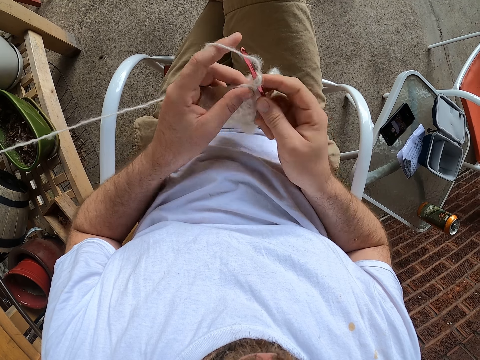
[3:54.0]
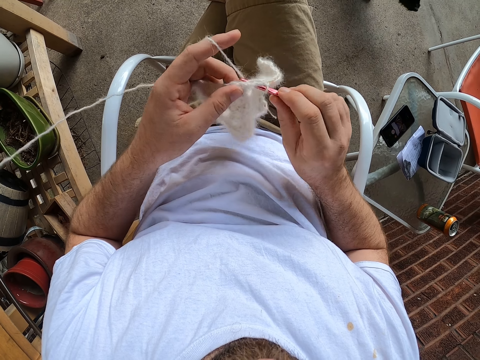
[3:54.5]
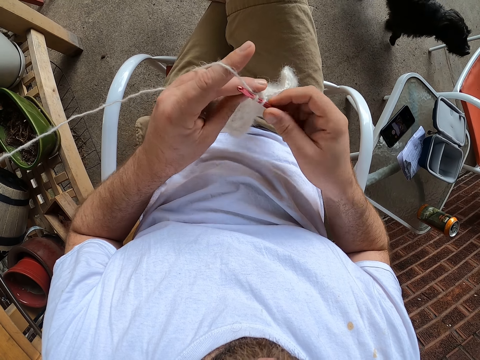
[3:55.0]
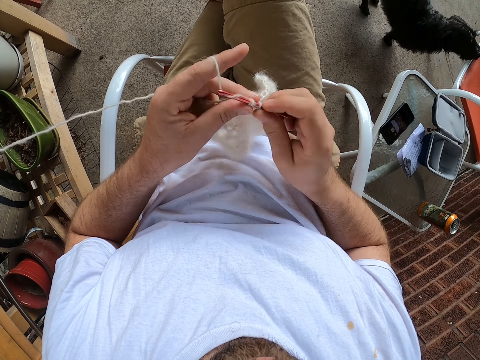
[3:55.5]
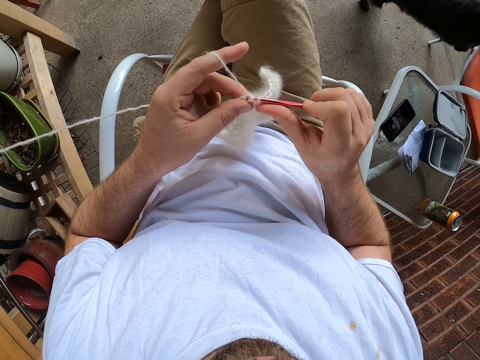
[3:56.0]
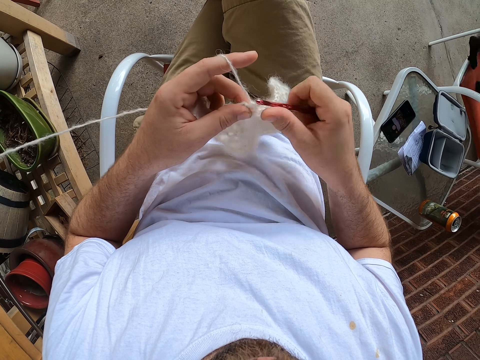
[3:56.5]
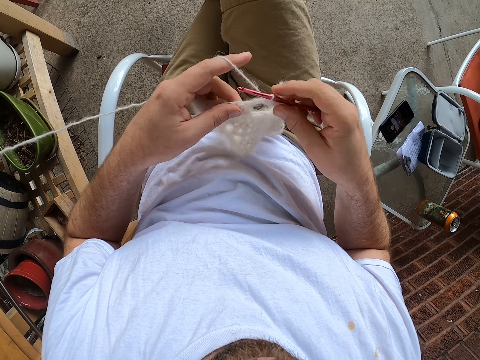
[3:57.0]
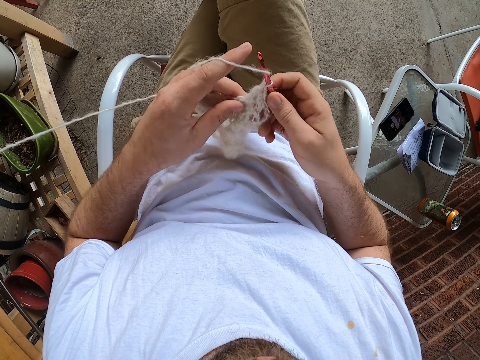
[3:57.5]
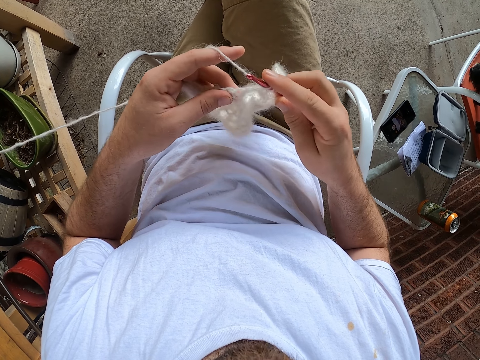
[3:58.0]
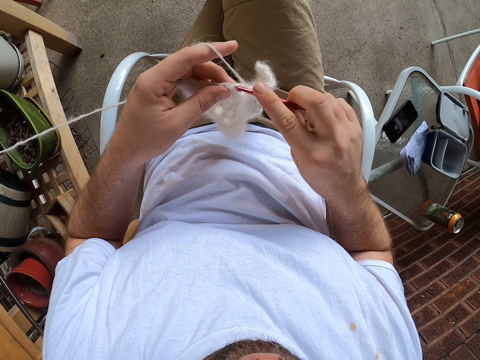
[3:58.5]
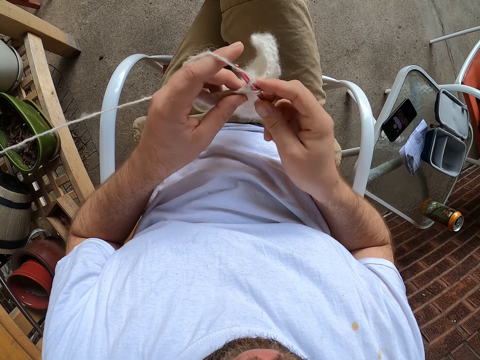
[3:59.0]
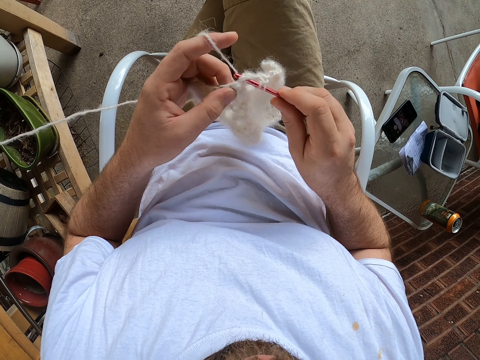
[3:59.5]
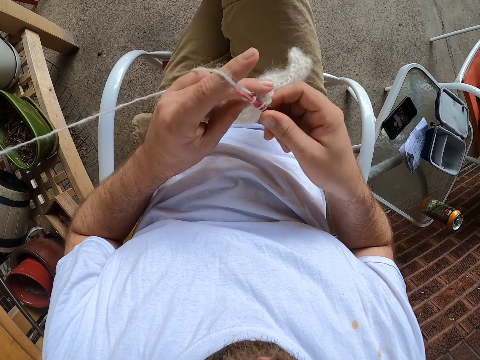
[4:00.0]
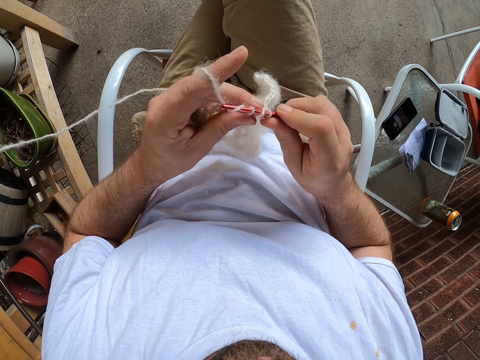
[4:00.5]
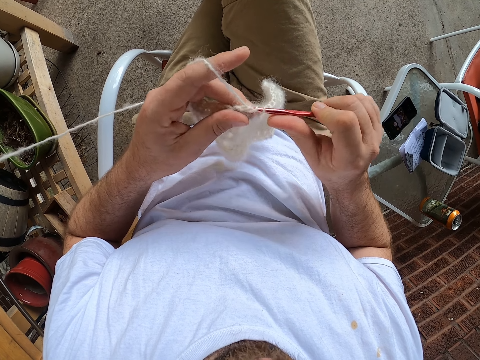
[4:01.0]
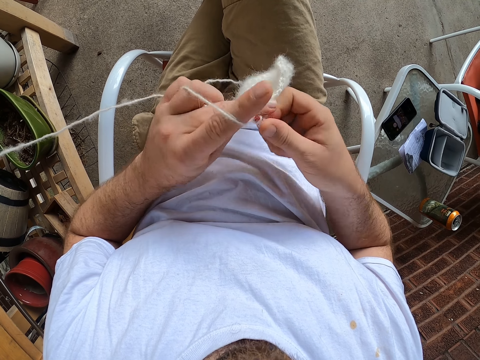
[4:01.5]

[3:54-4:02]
The dog climbs the chair.
